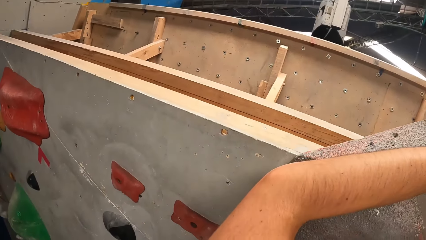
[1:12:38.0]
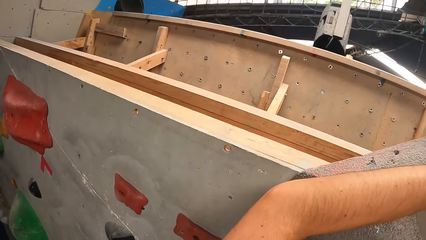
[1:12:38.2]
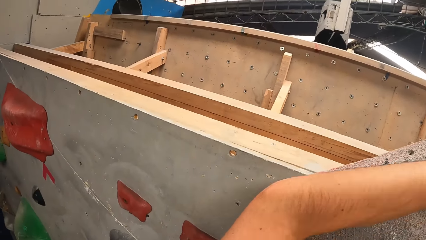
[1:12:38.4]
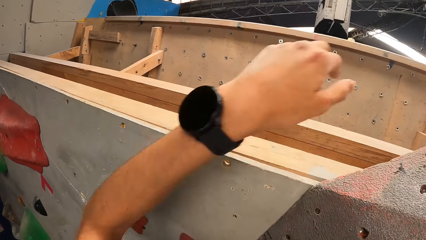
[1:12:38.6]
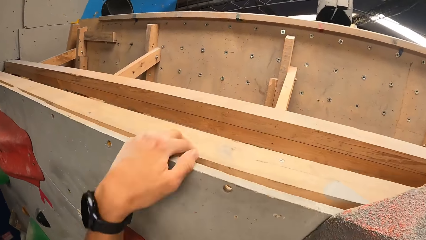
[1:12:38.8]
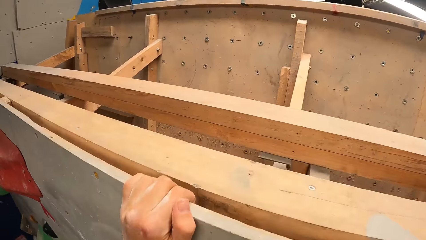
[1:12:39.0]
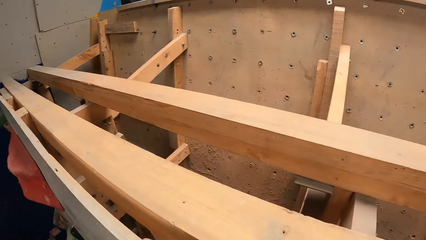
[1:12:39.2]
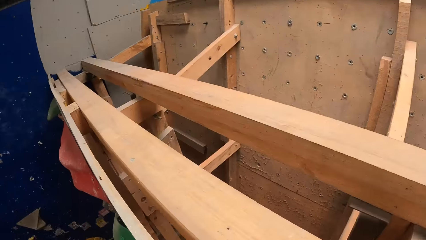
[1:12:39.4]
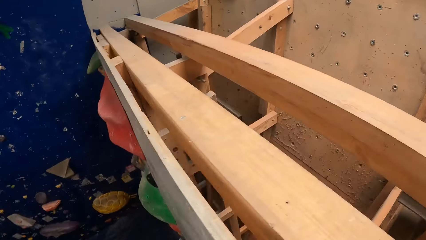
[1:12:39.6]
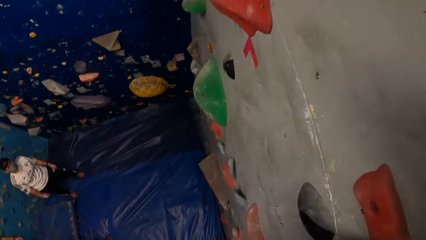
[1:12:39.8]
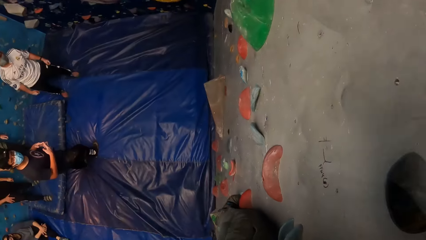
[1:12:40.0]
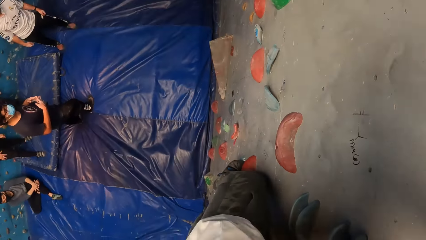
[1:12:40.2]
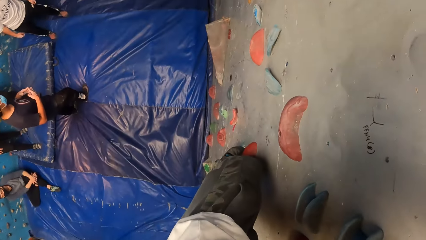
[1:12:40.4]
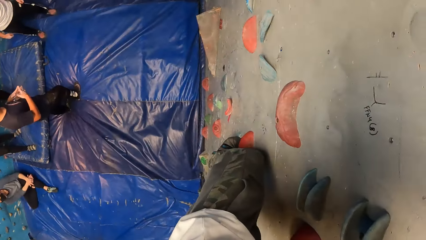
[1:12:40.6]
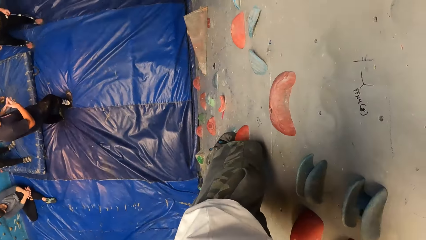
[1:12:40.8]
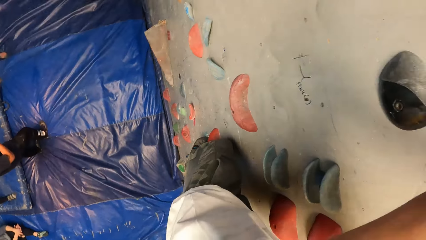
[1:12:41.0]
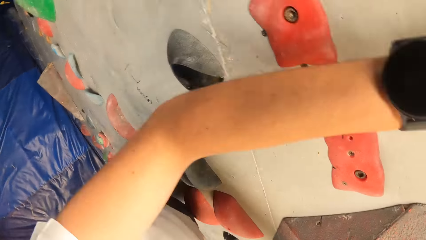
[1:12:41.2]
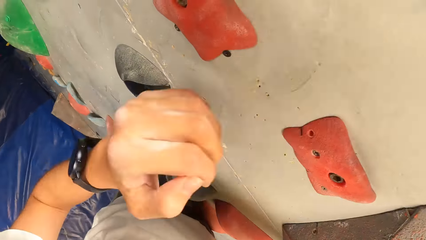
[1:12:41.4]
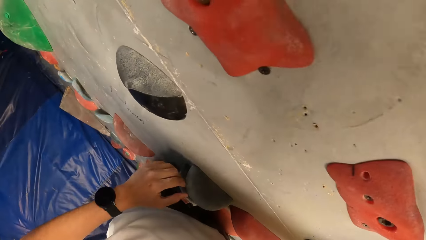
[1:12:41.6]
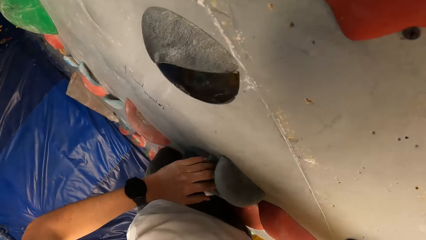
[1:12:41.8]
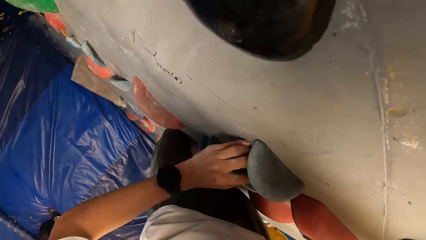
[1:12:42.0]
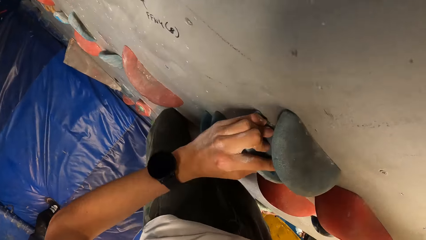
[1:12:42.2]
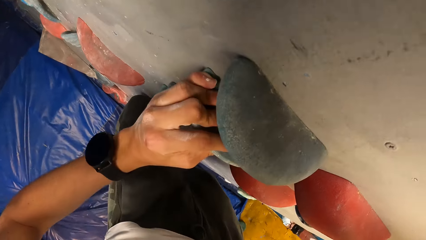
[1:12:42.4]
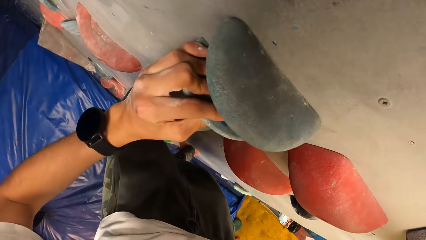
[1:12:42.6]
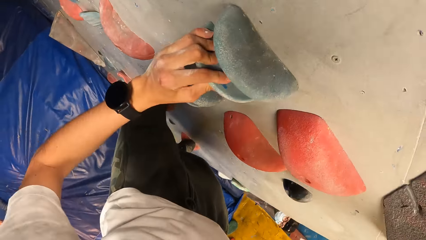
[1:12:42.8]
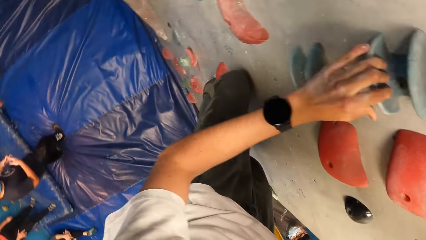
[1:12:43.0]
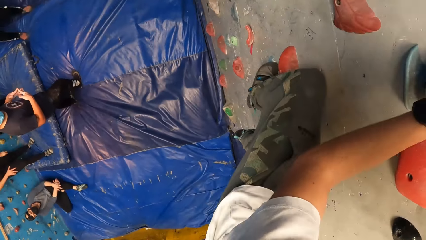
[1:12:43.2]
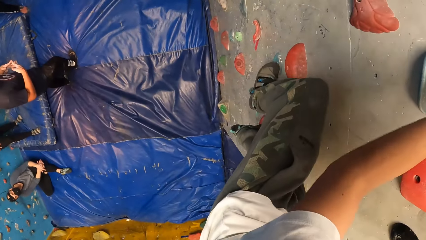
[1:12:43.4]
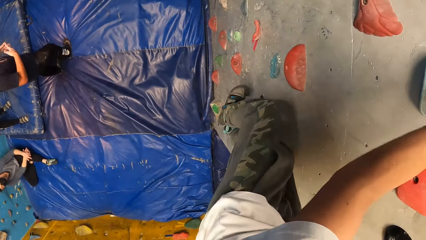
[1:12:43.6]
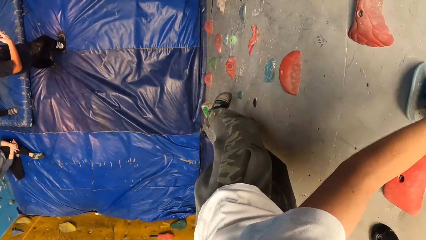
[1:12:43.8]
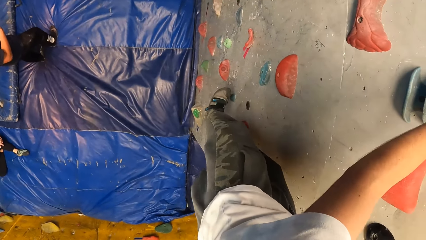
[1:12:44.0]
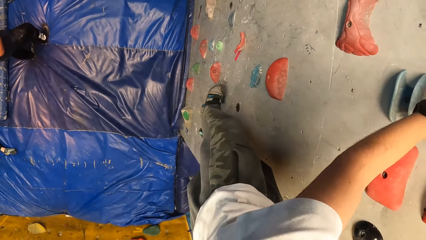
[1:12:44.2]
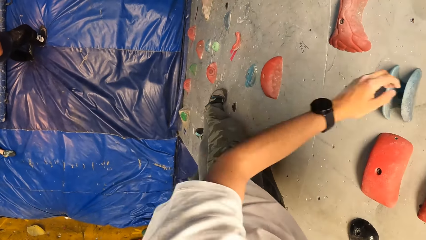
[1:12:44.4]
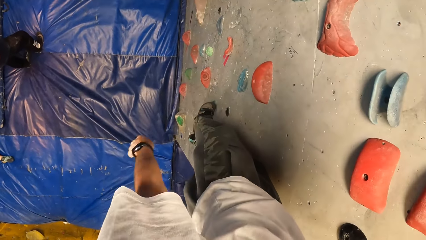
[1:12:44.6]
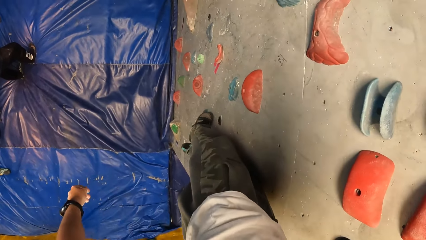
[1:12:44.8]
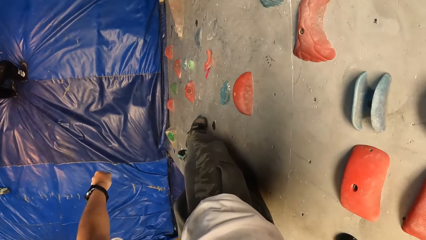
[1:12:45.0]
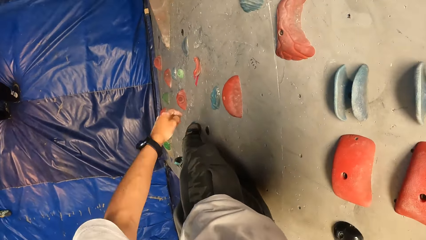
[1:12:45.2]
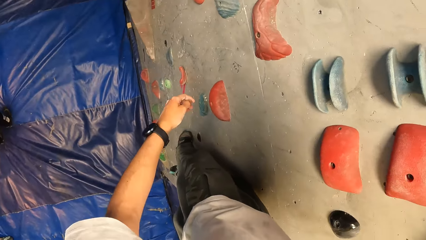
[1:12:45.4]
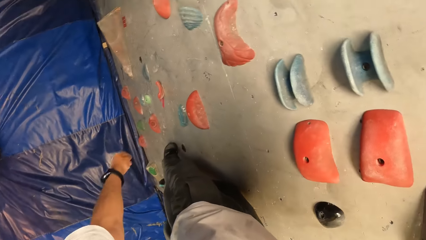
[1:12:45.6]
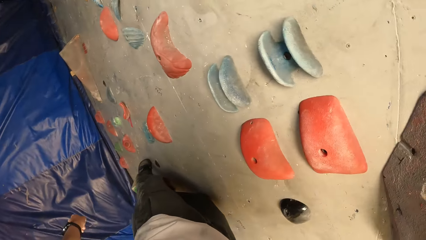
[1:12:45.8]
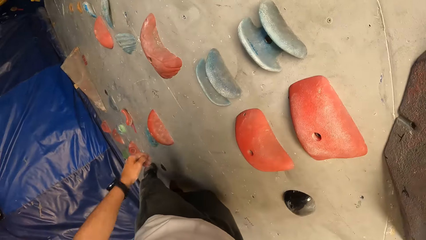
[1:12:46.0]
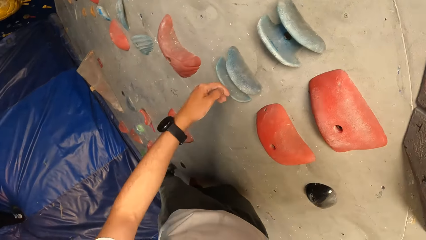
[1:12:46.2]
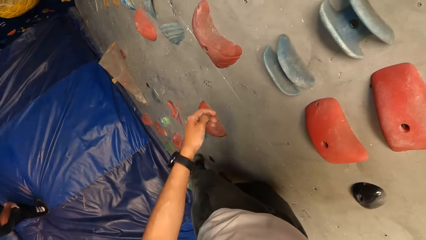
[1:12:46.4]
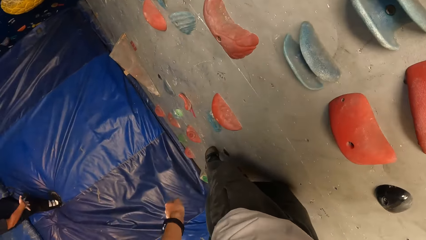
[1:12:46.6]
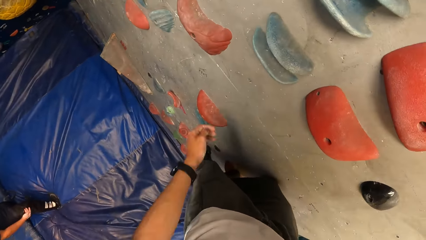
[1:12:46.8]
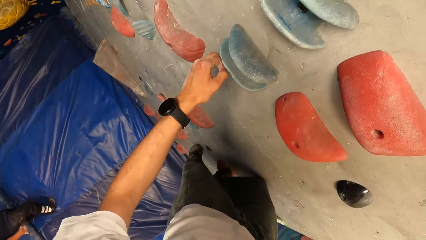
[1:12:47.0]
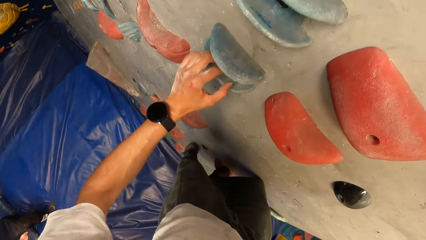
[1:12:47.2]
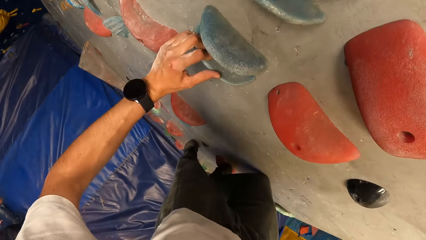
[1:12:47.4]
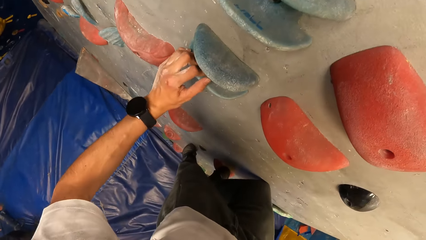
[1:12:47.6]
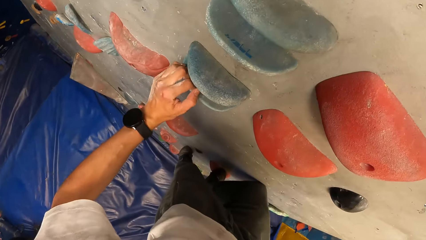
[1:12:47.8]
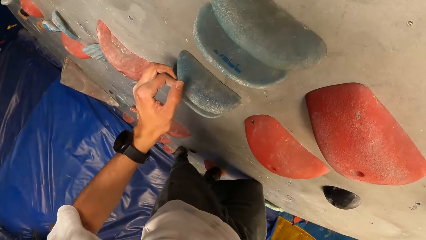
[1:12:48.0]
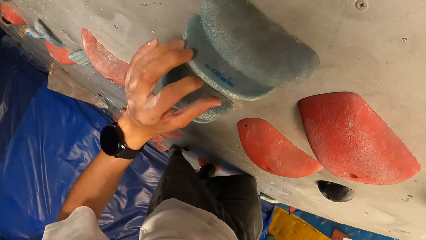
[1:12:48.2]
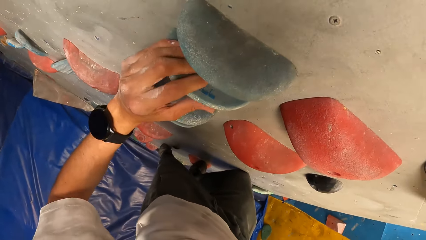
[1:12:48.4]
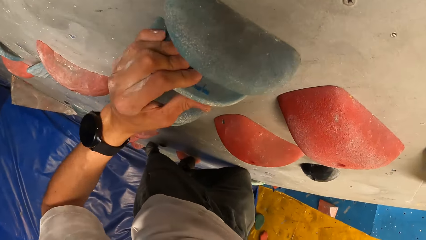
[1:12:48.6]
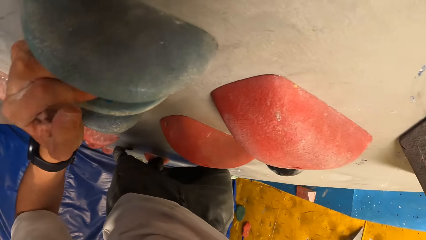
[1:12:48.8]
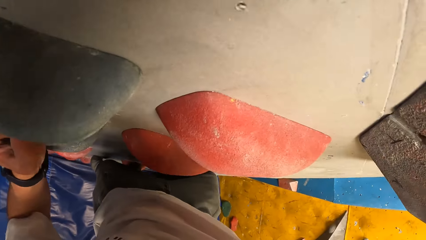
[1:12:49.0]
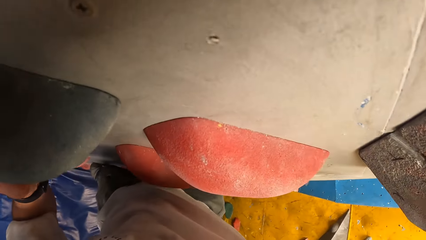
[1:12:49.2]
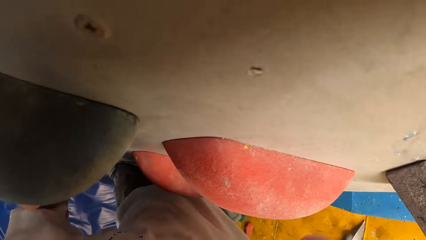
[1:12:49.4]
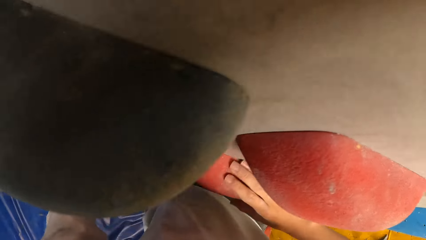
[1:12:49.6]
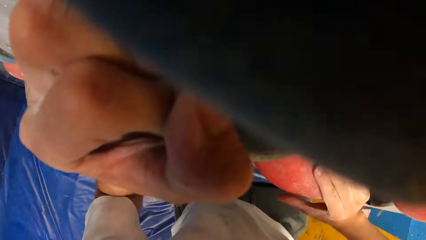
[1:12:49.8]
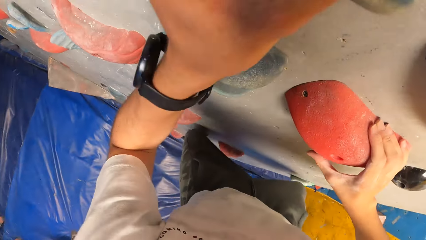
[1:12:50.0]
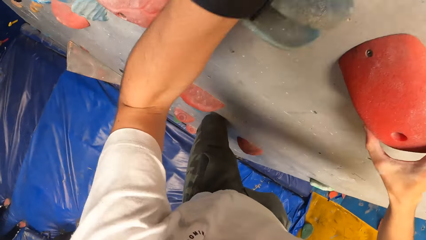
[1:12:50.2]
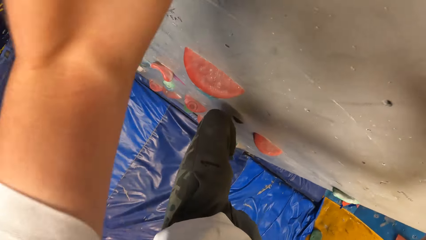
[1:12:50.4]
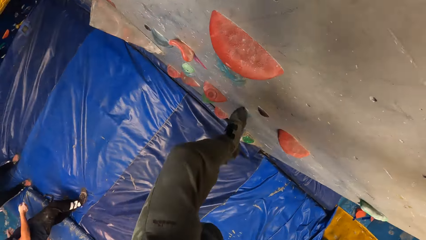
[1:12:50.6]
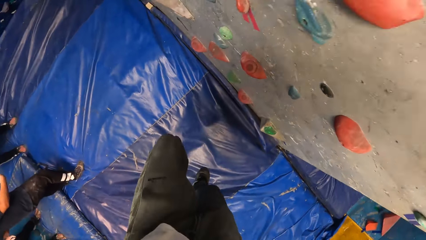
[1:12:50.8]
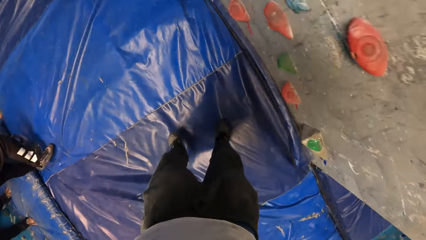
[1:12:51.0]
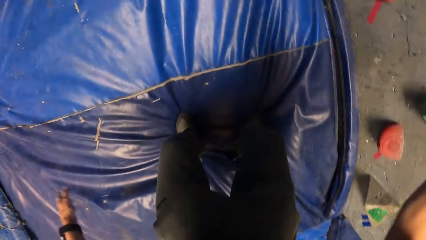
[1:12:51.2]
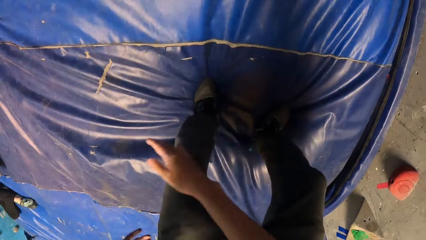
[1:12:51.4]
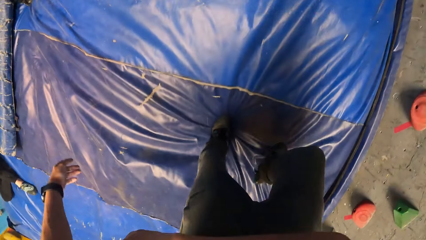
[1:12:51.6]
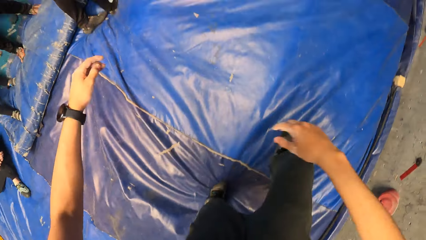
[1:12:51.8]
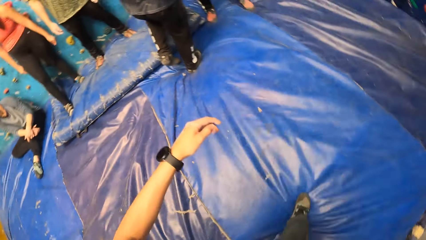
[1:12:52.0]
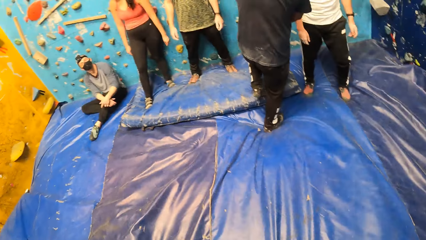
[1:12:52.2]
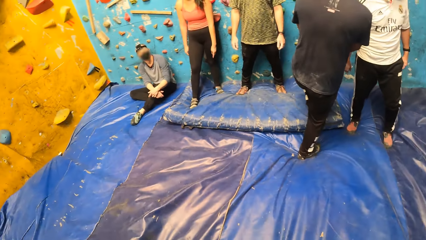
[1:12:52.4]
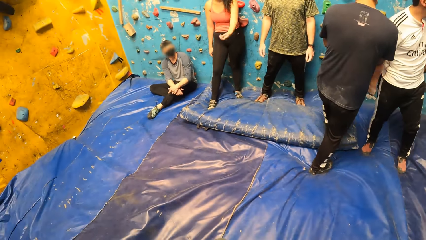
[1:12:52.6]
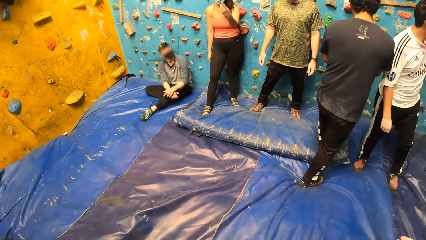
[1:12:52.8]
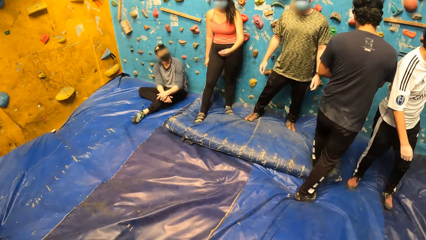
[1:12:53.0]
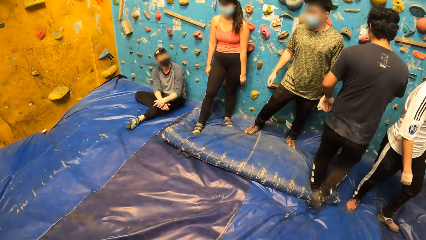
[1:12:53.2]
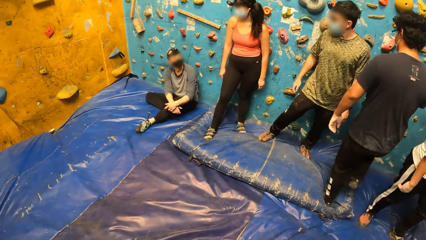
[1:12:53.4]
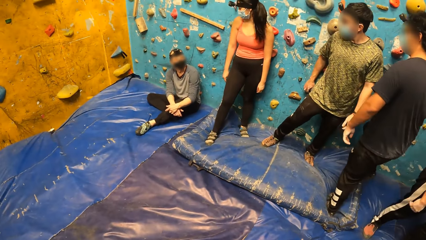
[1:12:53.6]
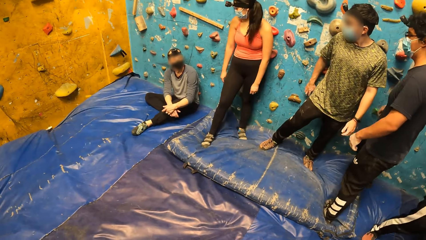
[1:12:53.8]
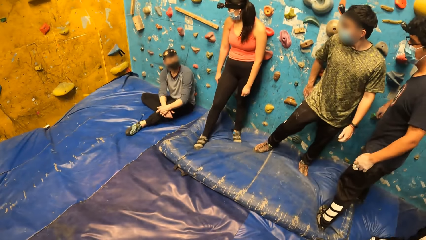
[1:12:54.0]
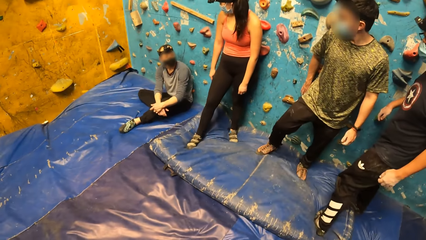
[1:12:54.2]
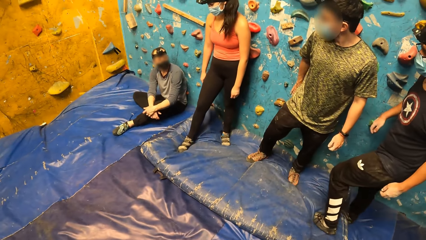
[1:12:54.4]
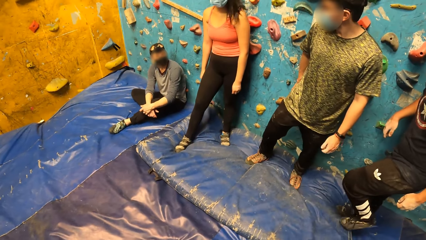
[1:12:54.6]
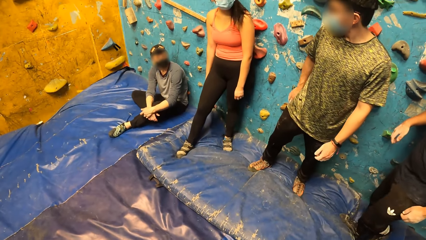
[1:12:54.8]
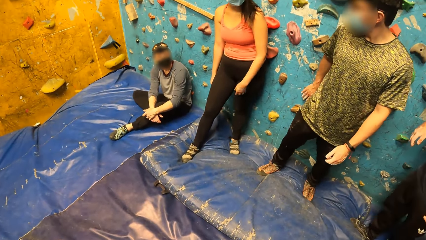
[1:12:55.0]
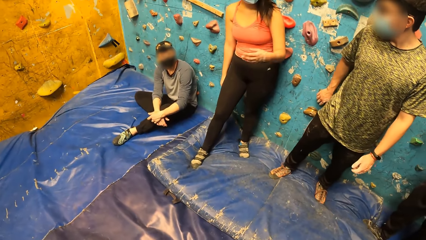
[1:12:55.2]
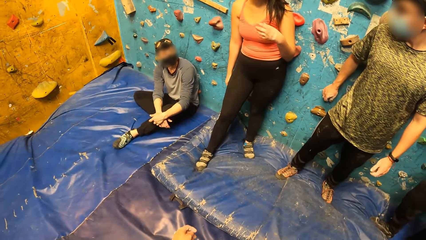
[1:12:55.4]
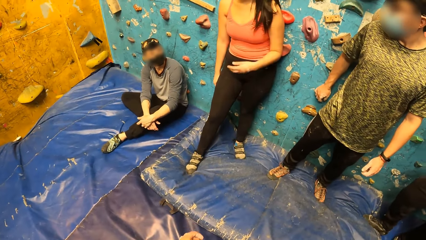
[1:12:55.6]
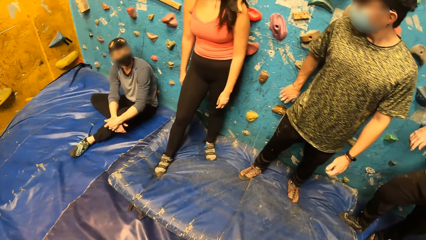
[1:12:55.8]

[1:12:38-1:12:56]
The camera wearer climbs down the rock wall with both hands. They look down. They go down the wall. They look down. They go down the wall. They fall from the rock wall onto a mat. They jump down. They look at the other sportspersons. They walk.
